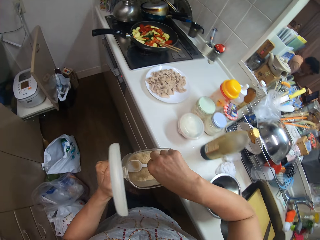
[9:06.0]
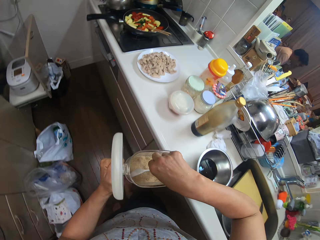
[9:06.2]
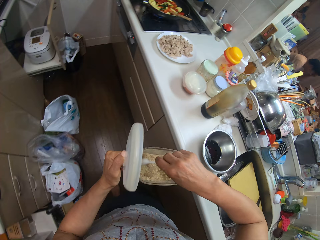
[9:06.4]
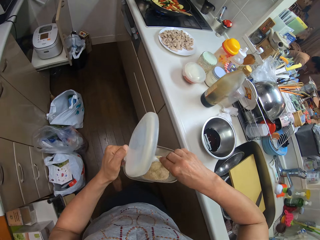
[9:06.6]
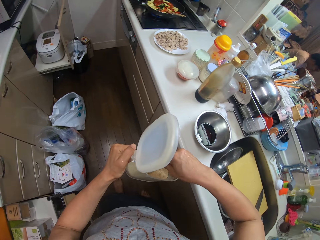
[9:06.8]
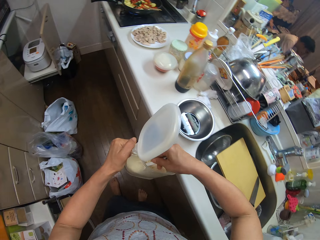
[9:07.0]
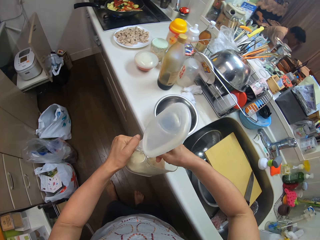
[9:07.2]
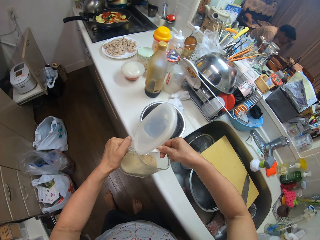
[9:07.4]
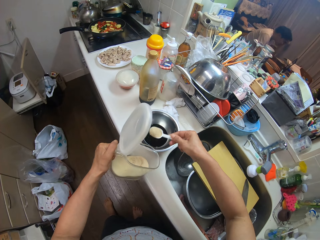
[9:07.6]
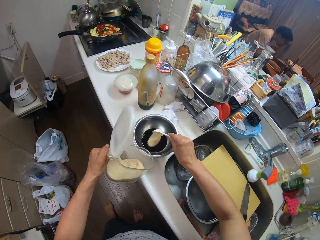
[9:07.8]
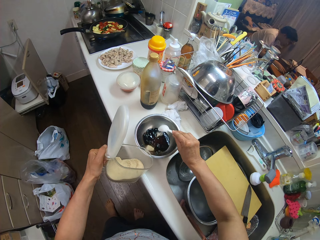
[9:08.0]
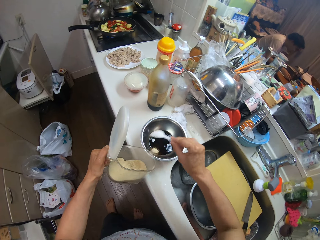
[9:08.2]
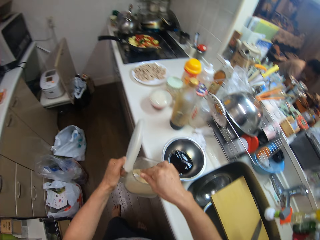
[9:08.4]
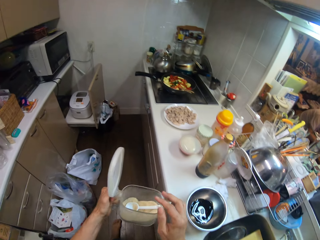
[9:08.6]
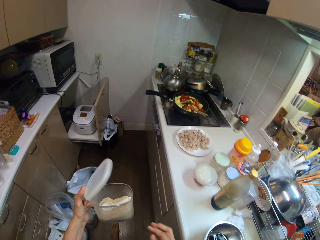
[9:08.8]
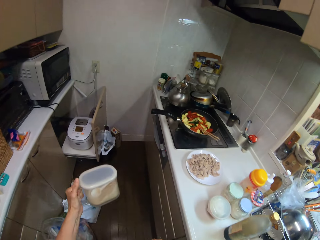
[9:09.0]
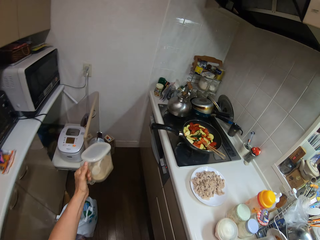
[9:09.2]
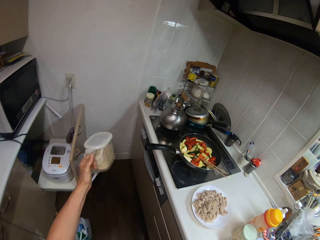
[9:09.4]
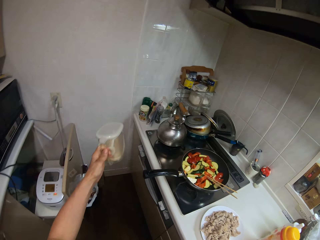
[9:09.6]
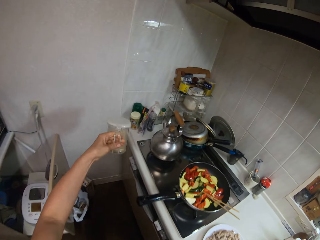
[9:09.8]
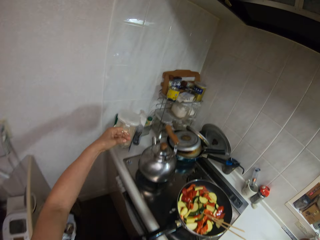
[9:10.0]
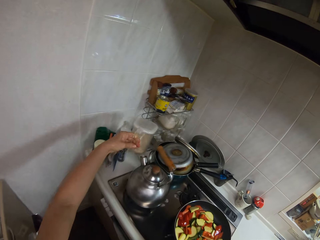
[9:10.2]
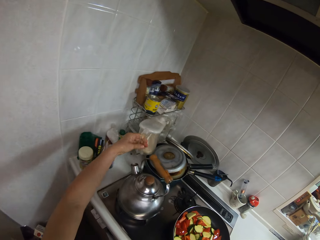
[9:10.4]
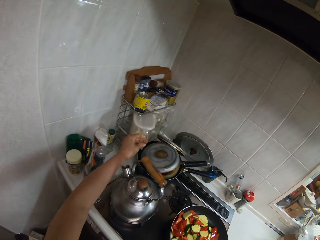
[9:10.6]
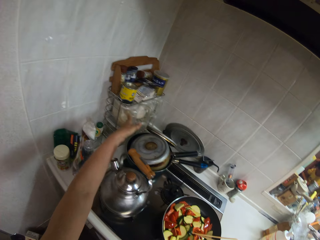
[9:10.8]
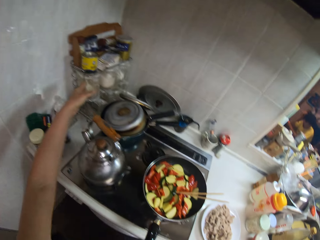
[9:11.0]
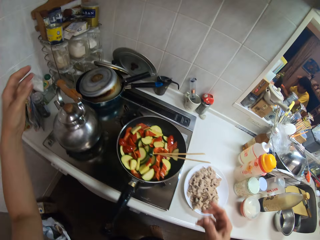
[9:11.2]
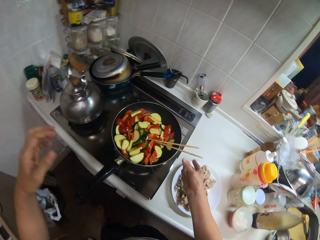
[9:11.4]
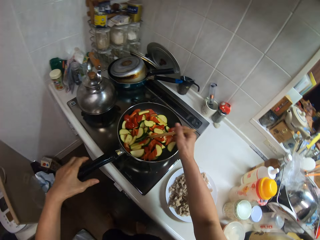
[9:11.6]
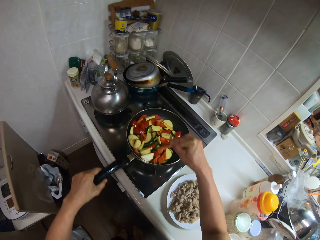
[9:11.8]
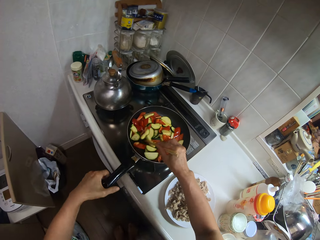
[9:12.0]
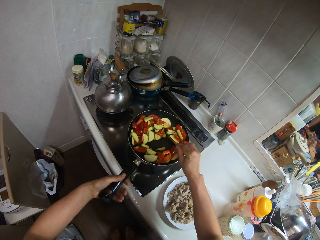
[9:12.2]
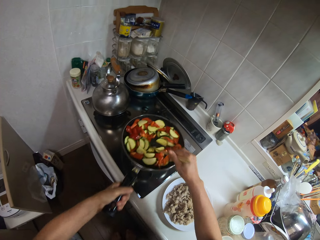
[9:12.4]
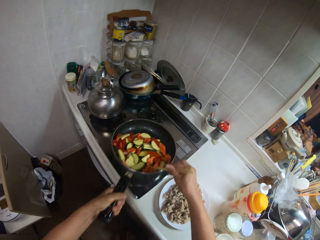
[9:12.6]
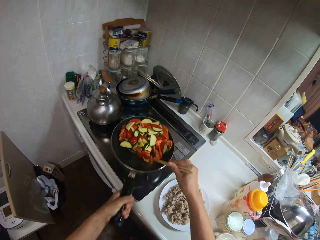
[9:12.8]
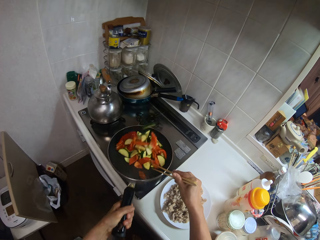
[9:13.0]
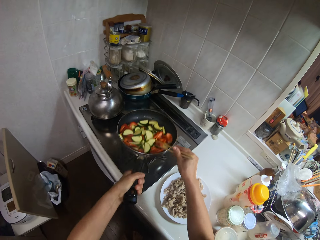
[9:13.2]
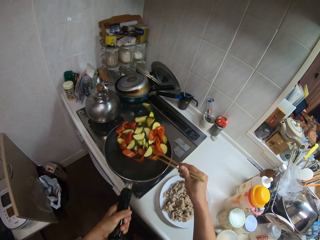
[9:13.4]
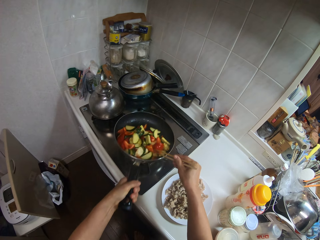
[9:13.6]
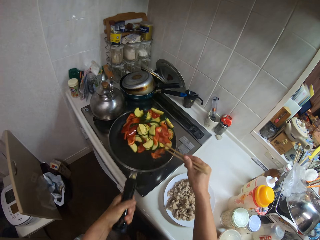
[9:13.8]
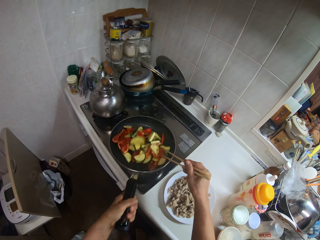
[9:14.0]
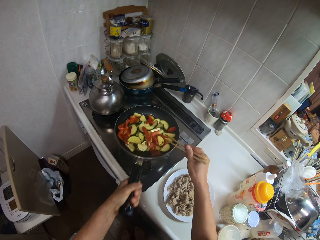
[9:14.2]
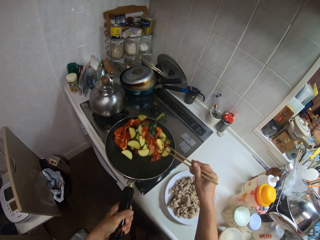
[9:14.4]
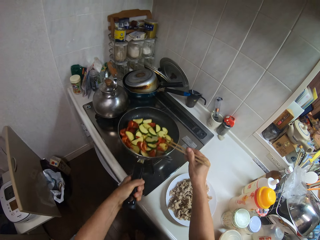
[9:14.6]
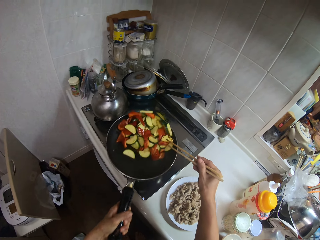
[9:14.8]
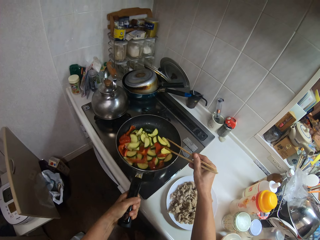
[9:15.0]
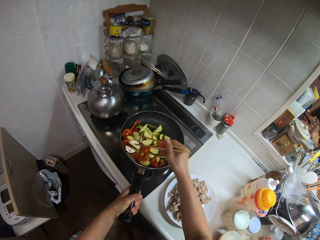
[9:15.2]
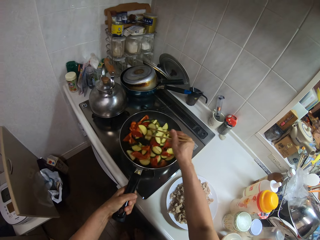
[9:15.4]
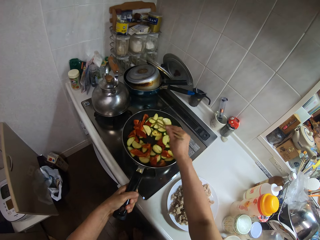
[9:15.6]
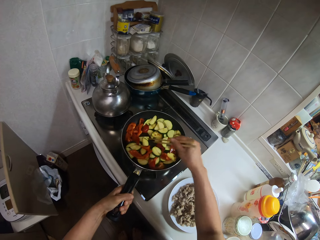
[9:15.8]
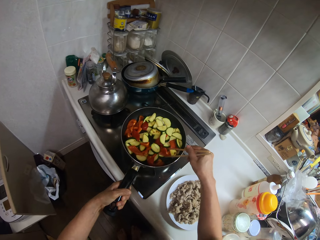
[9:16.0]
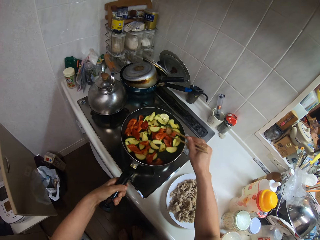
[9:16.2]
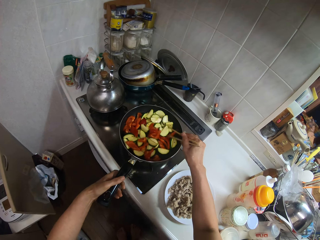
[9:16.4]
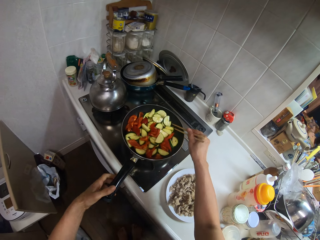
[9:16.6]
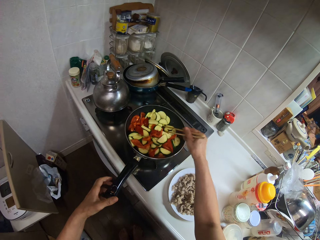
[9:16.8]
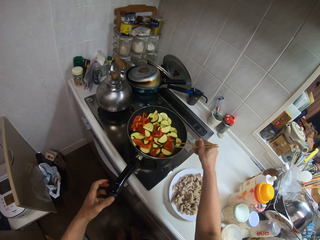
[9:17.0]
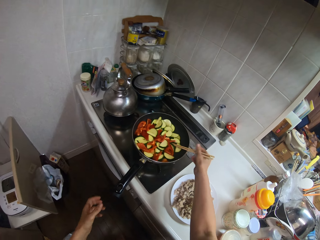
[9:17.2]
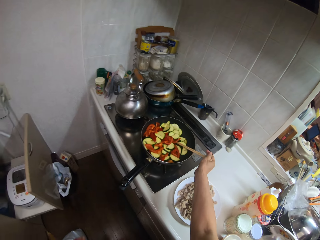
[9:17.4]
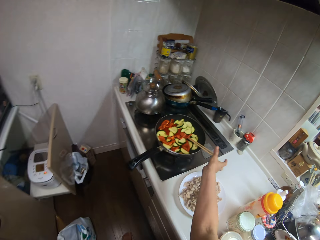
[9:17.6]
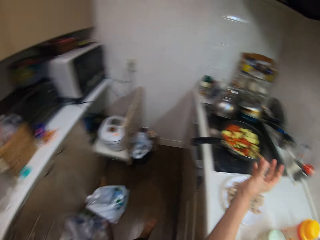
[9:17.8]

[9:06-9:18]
The camera wearer scoops out caster sugar with a spoon in the jar. They pour the caster sugar in the bowl on the slab. They put the spoon in the jar. They cover the jar. They put the jar in the rack on the slab. They stir the vegetables in the frypan with the pair of chopsticks. They toss the vegetables in the frypan. They stir the vegetable in the frypan with the pair of chopsticks.

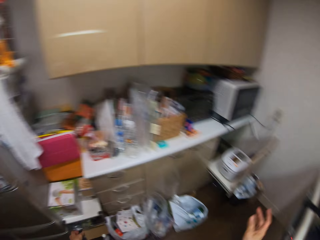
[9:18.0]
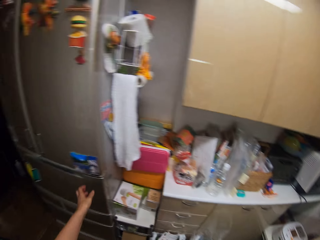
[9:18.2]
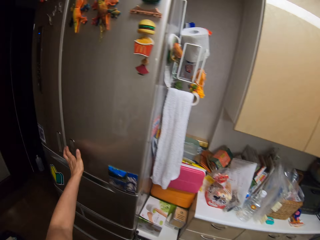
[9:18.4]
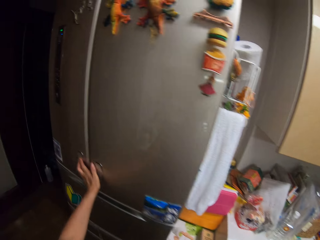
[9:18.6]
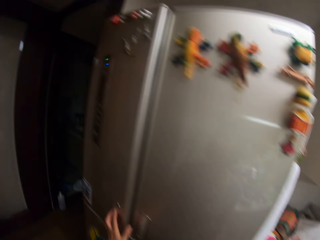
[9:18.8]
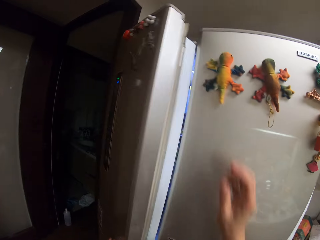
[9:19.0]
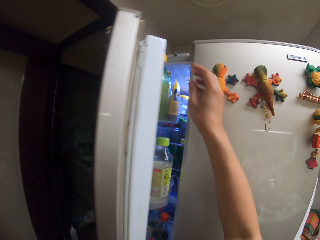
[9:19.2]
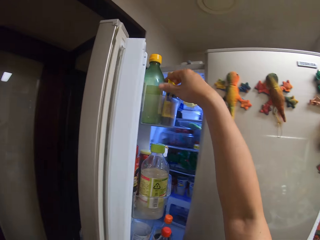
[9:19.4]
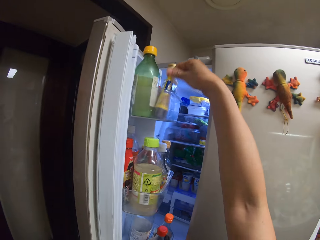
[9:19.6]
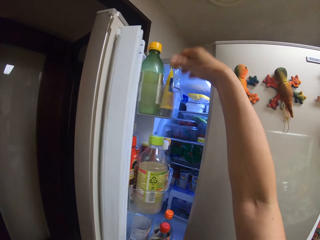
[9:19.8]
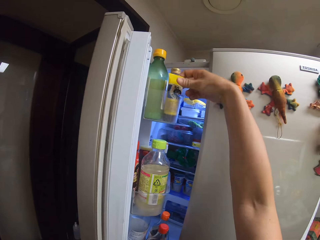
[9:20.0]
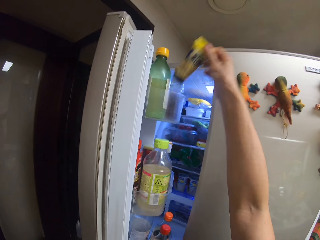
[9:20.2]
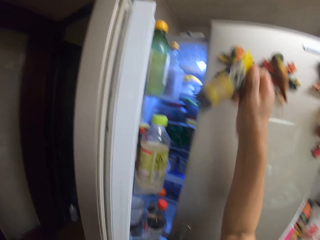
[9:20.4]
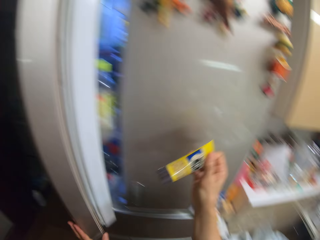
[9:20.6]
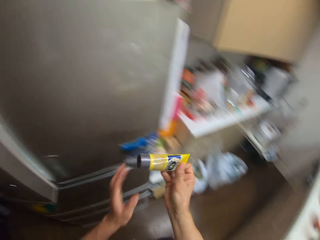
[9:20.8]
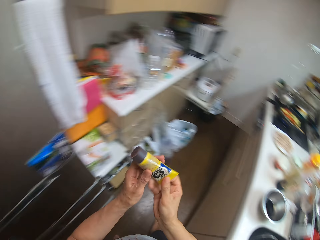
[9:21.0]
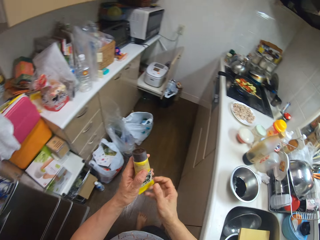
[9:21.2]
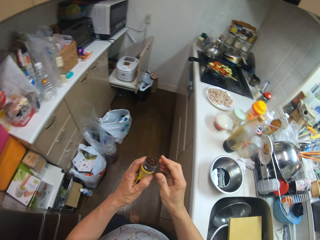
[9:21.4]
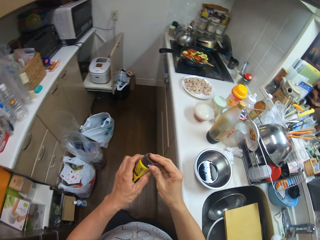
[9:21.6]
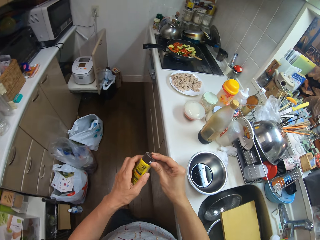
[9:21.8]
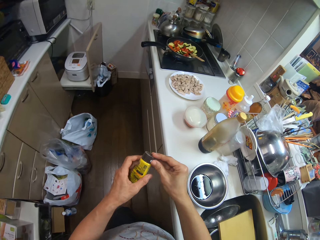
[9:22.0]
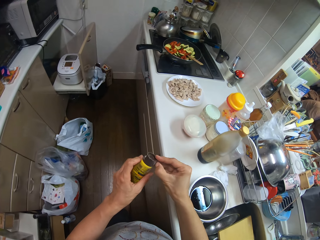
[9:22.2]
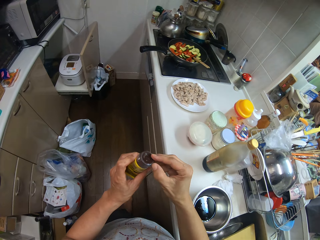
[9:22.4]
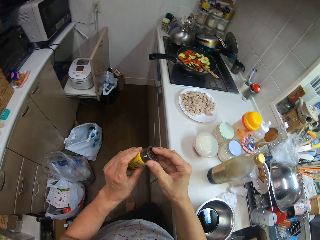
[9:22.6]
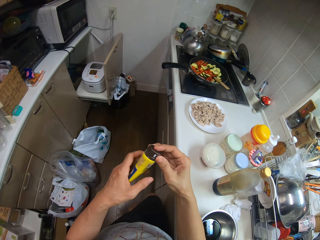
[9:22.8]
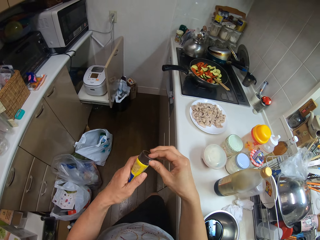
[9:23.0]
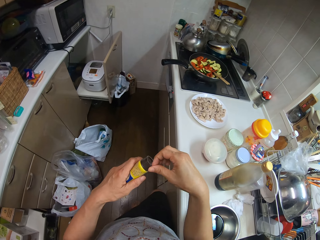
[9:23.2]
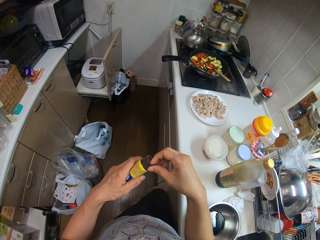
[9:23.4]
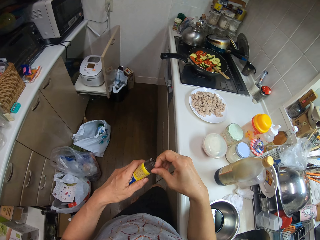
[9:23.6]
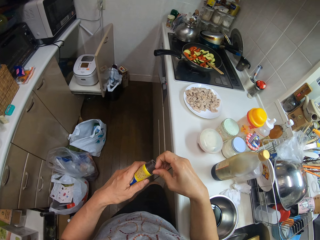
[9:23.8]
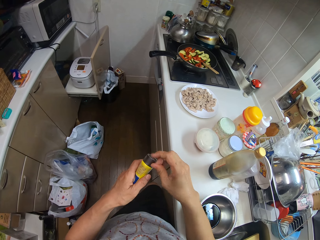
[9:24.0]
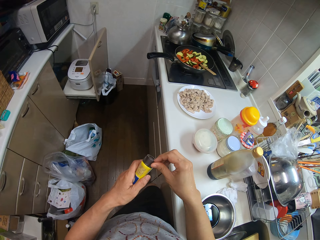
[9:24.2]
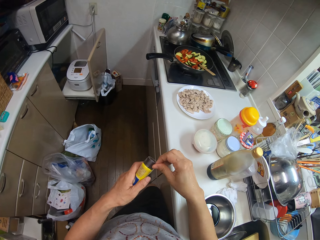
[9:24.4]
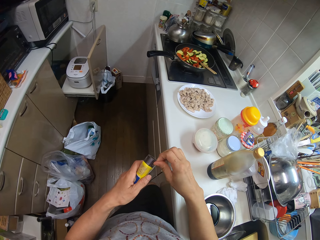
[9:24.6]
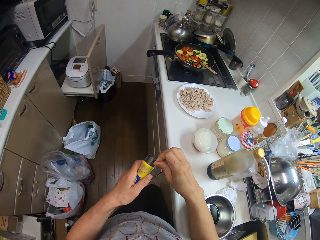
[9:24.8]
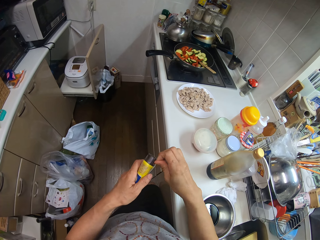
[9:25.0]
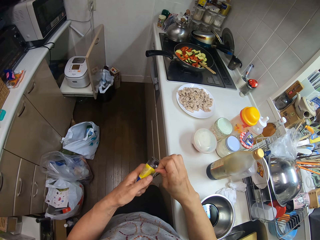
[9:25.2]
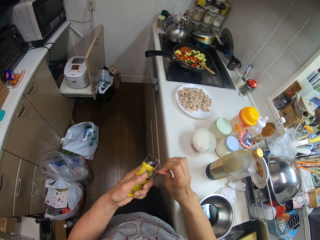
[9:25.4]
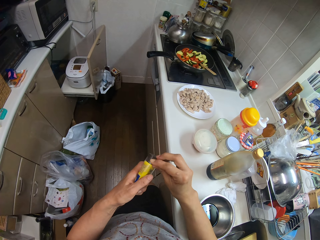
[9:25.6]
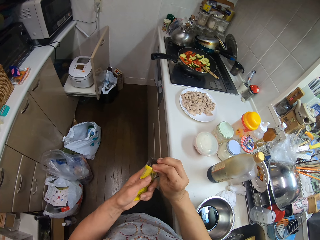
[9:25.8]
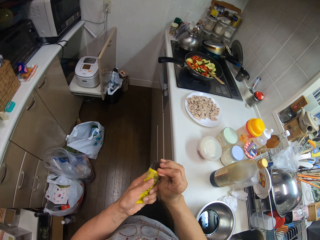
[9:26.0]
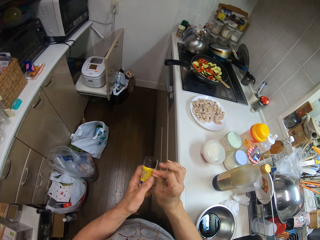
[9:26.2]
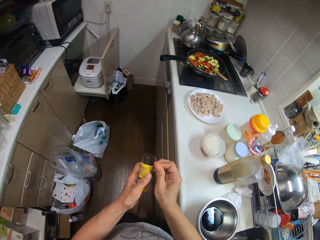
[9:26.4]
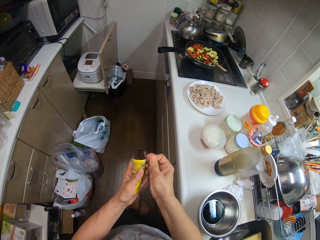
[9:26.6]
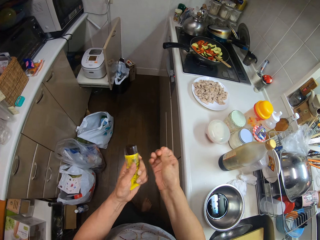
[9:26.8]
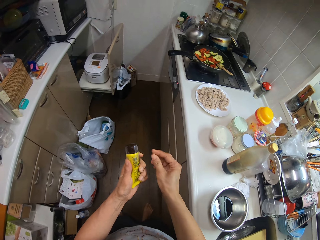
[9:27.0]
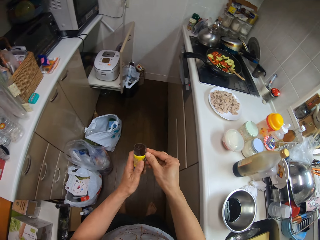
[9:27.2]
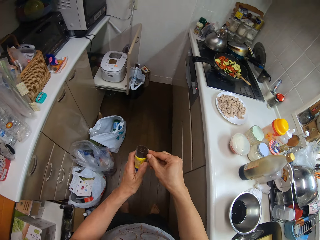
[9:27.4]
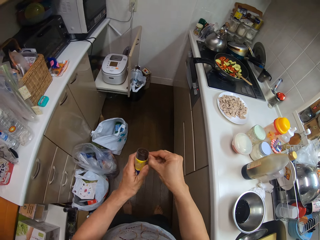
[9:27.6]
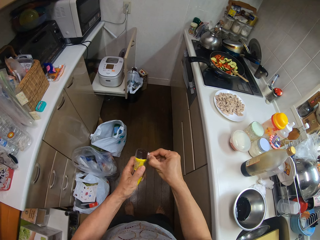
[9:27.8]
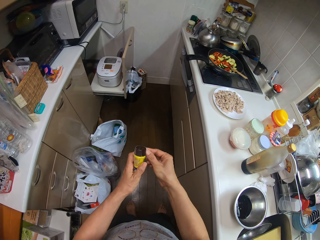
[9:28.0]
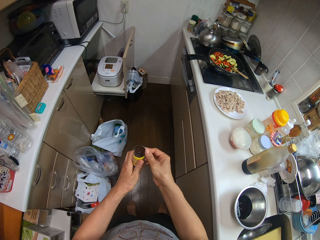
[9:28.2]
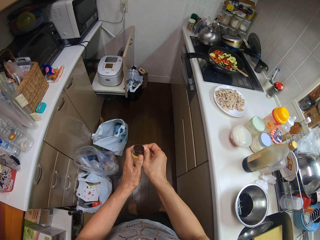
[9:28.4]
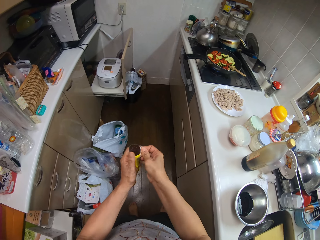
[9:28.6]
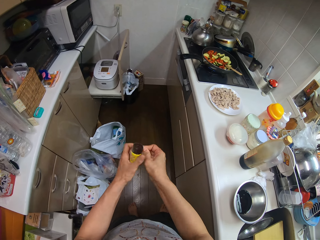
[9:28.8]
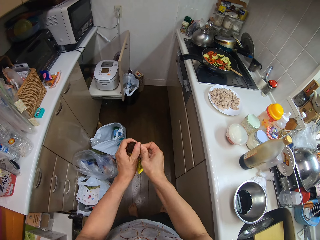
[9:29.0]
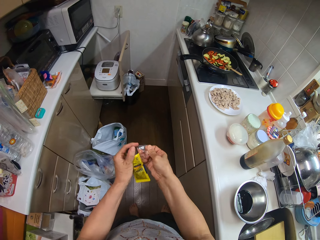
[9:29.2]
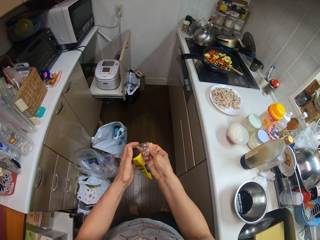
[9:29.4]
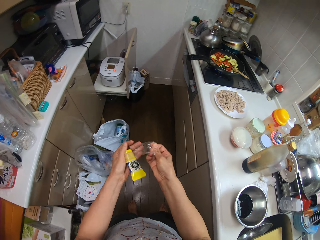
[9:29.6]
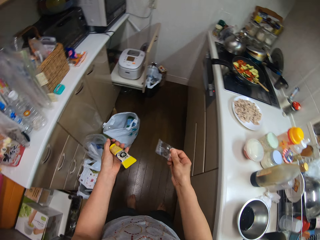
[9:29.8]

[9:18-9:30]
The camera wearer opens a fridge in the kitchen. They take a caramel tube from the fridge. They open something. They tear off the seal on the caramel tube.
